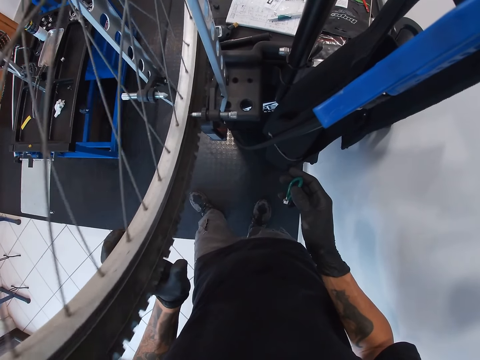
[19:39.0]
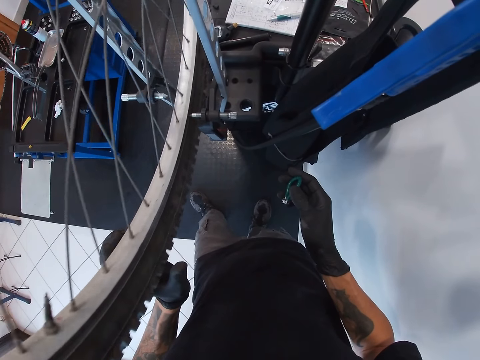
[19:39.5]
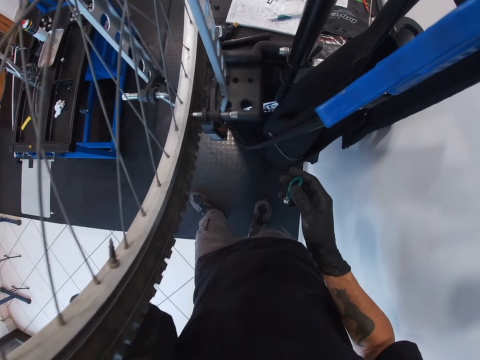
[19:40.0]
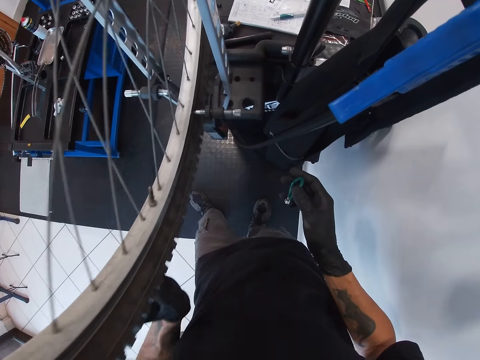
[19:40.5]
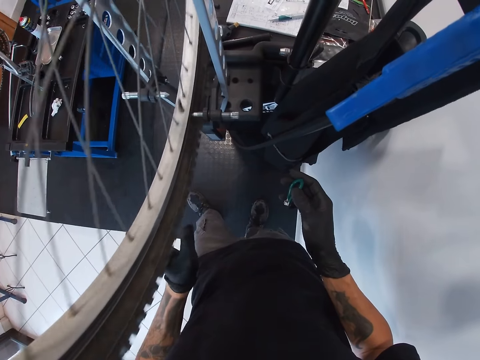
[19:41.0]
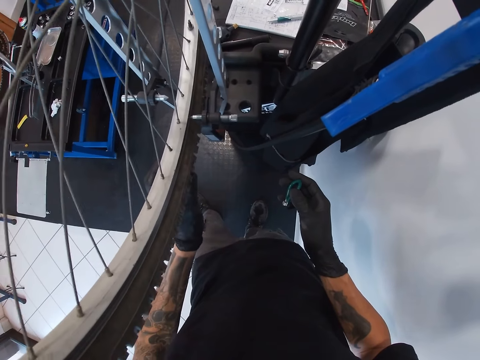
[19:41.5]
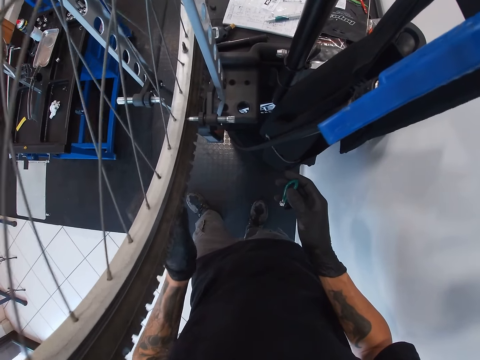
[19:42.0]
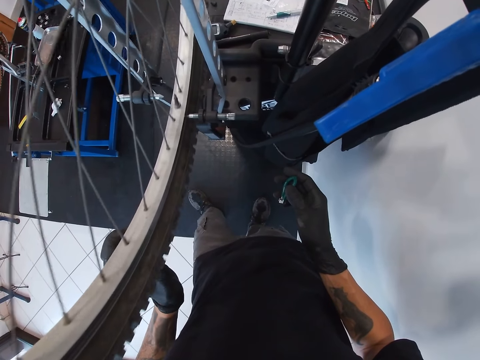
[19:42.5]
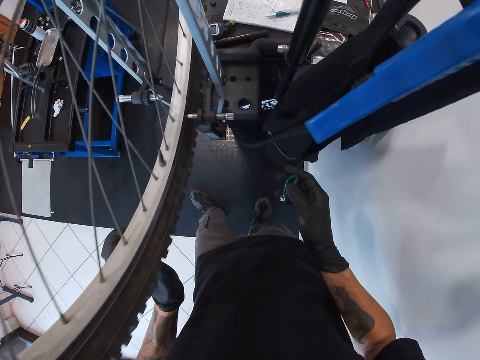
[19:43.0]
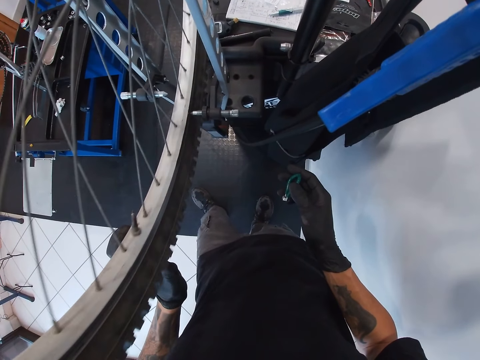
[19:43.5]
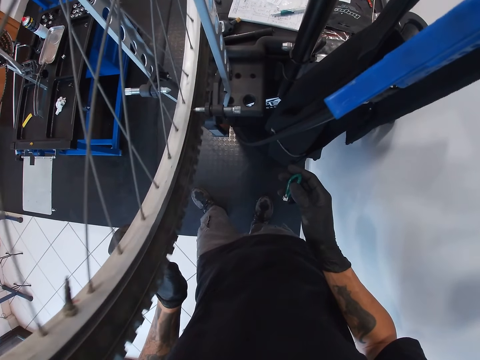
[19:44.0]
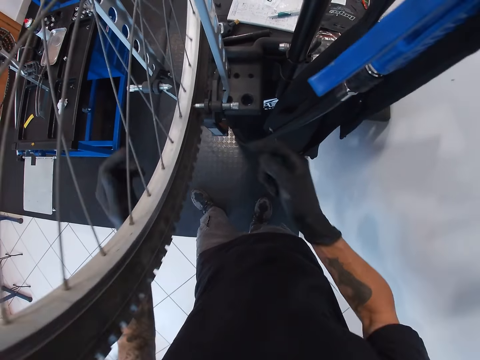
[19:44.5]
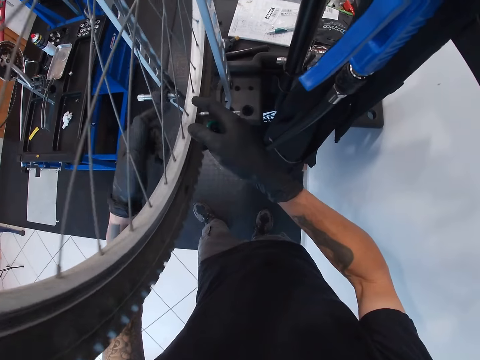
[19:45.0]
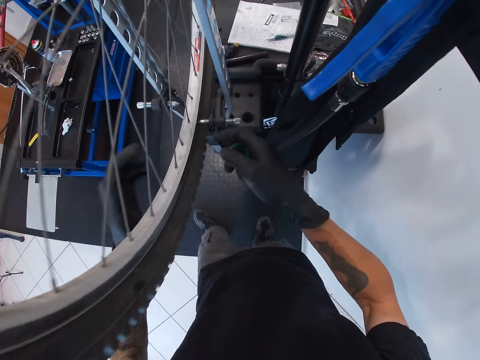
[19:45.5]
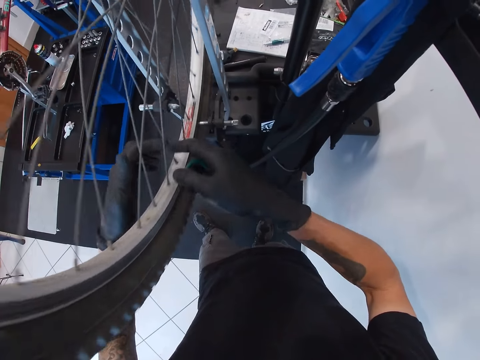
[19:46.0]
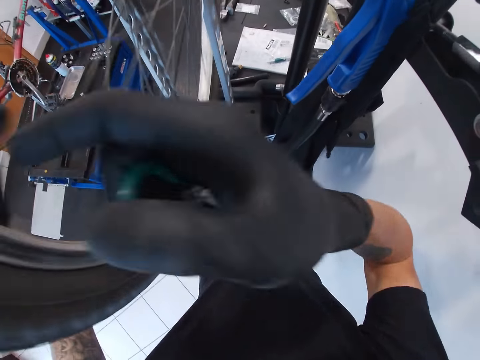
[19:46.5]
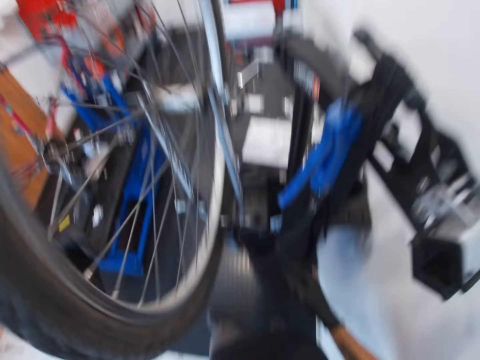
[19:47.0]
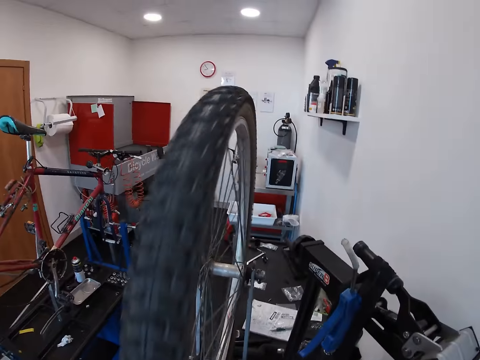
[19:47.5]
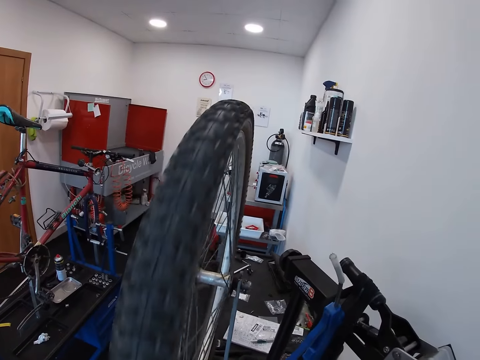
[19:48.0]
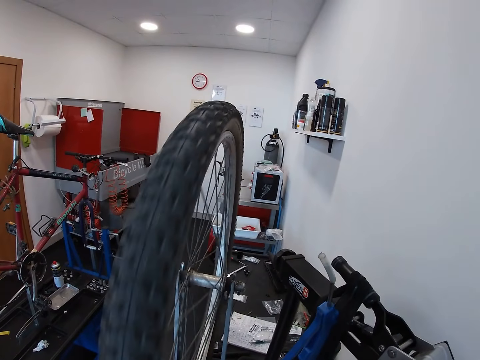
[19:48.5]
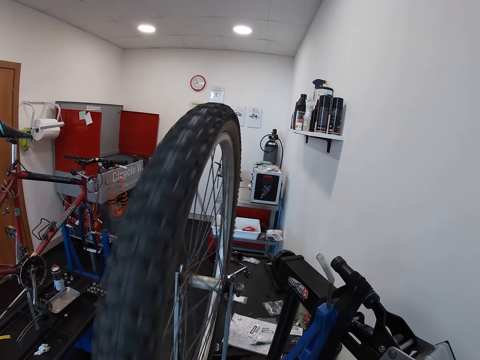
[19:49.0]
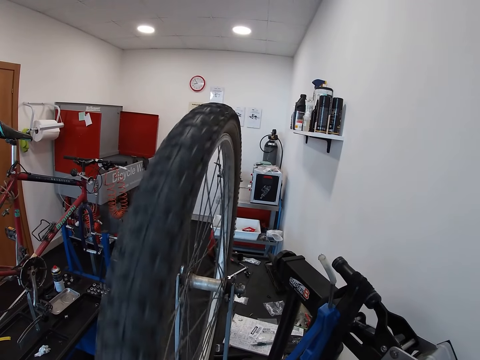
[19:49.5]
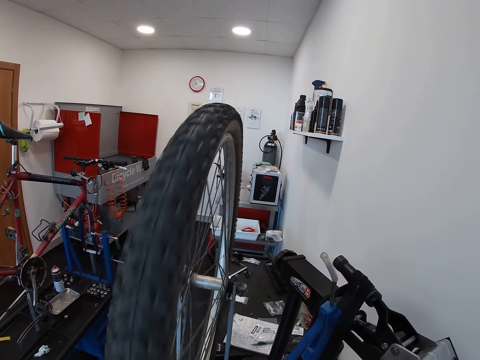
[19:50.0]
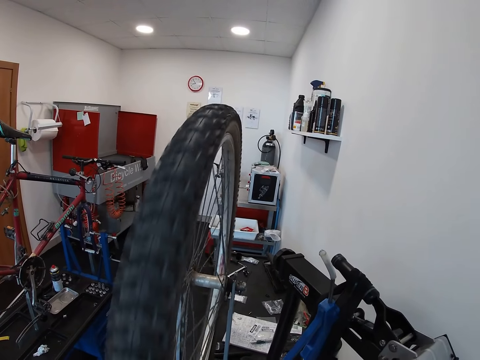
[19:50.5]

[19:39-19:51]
The camera wearer moves both hands. He rolls the bicycle with the spoke nipples in his hands. He touches the spoke hub of the bicycle. He swings the tire of the bicycle. He looks at the bicycle.

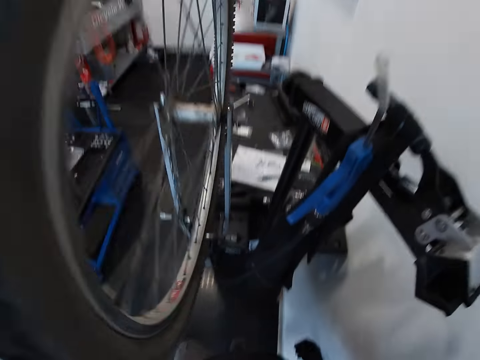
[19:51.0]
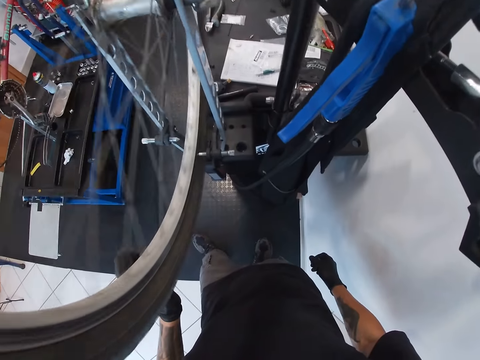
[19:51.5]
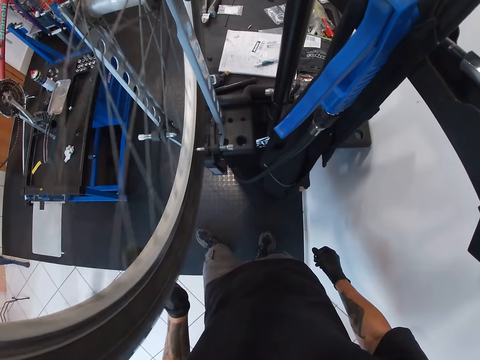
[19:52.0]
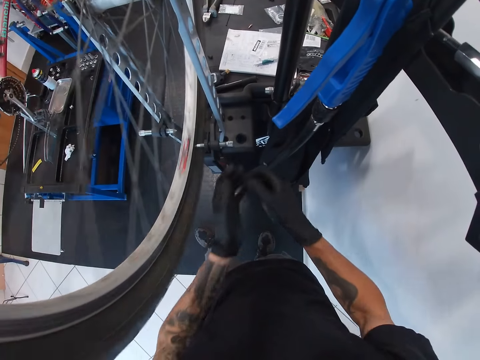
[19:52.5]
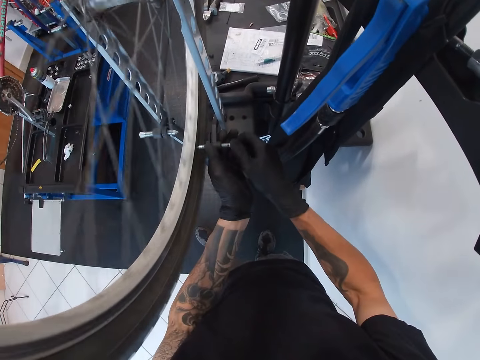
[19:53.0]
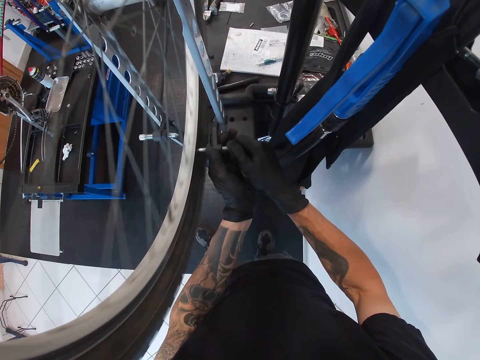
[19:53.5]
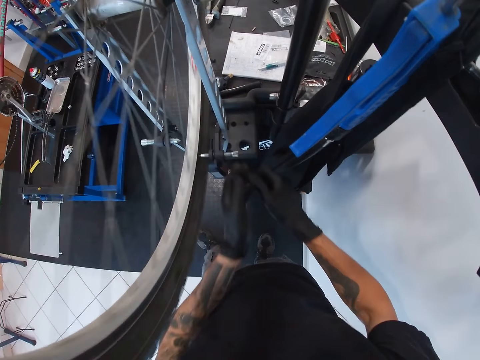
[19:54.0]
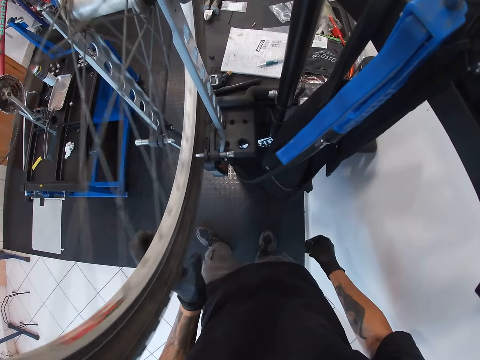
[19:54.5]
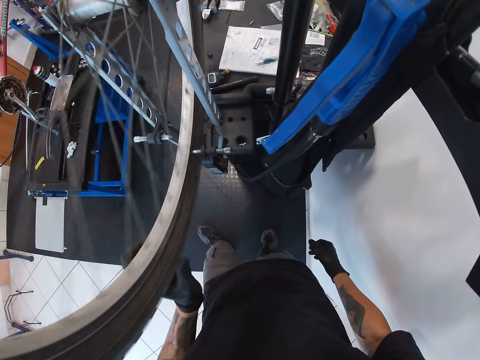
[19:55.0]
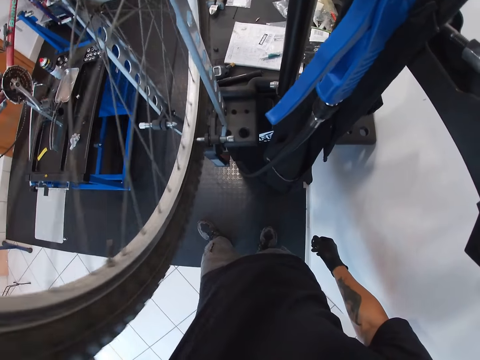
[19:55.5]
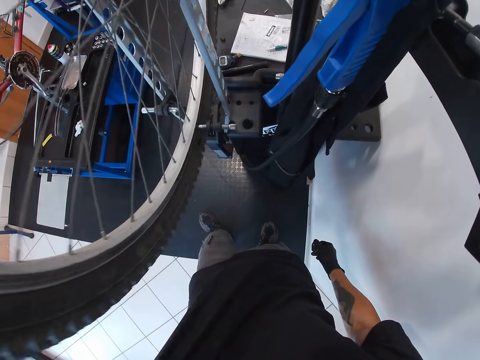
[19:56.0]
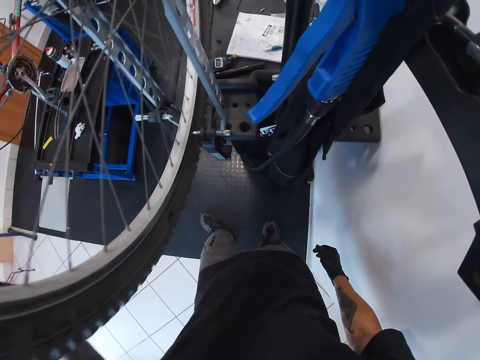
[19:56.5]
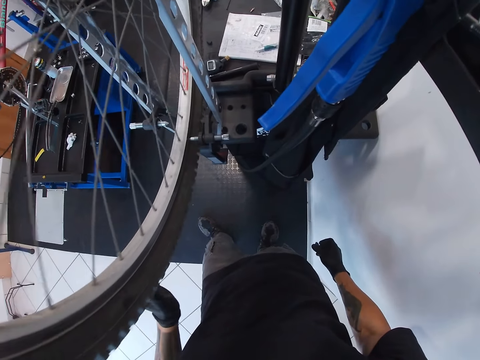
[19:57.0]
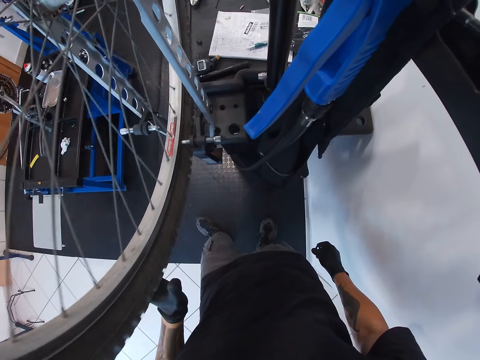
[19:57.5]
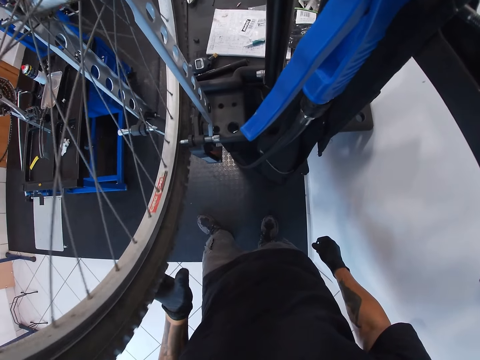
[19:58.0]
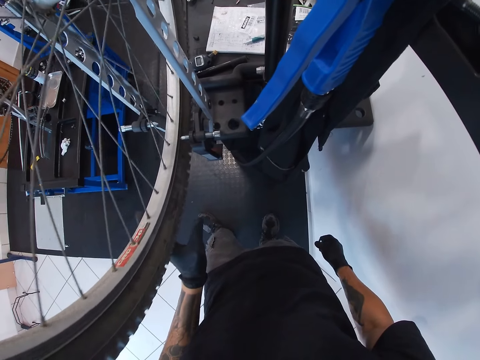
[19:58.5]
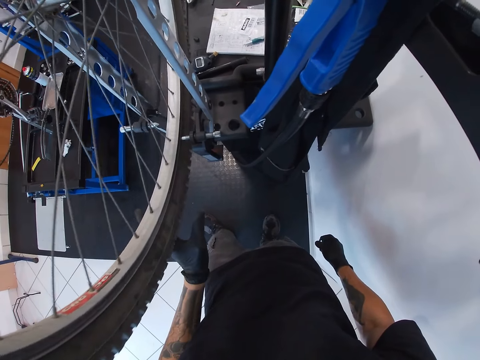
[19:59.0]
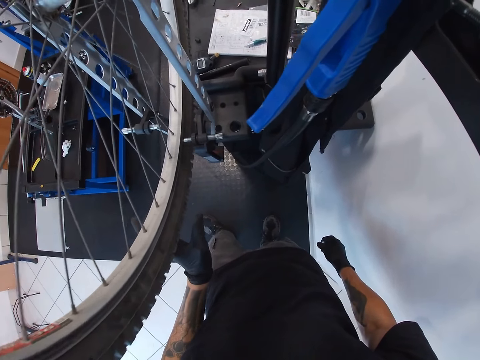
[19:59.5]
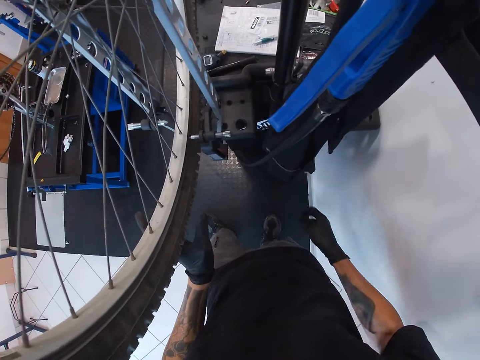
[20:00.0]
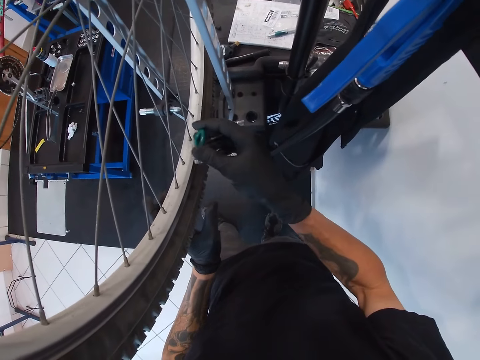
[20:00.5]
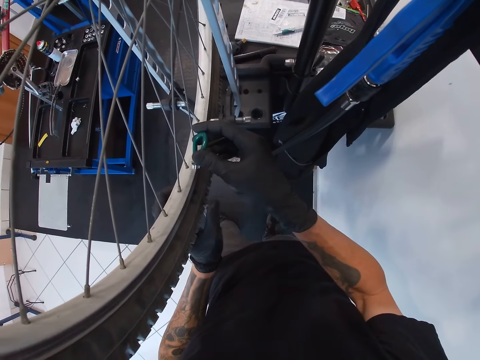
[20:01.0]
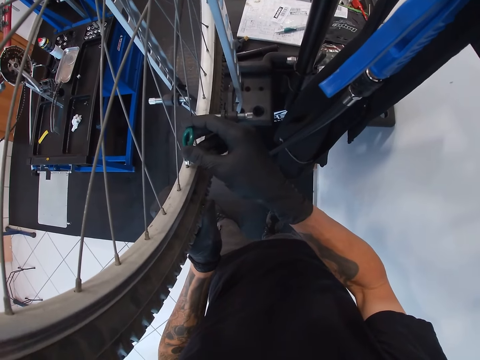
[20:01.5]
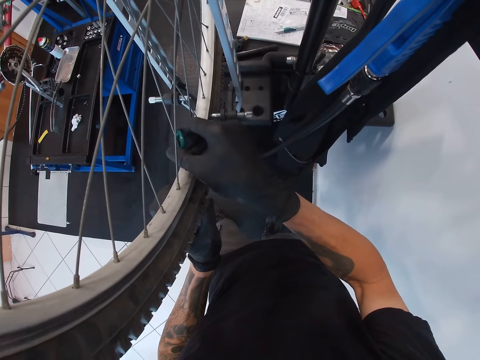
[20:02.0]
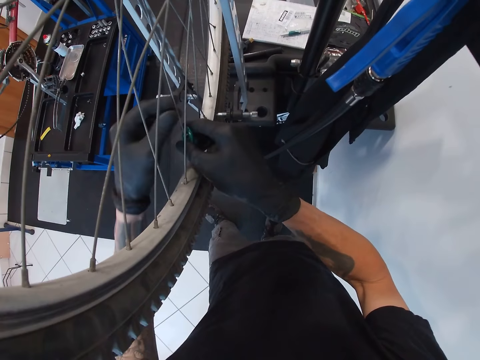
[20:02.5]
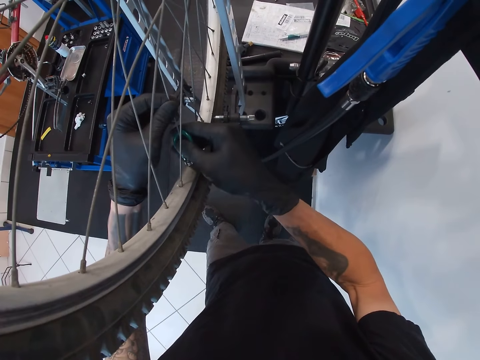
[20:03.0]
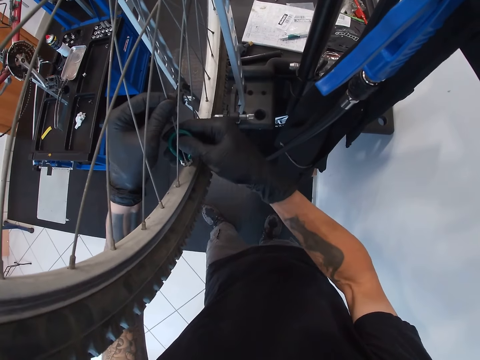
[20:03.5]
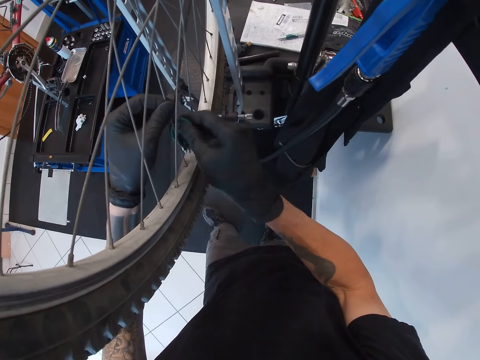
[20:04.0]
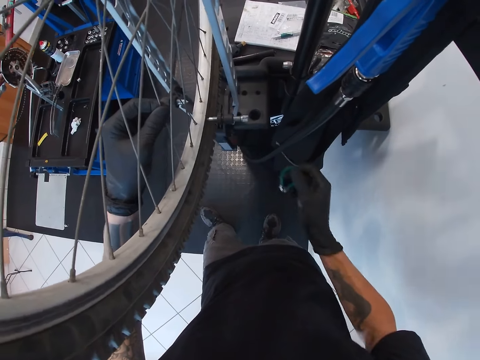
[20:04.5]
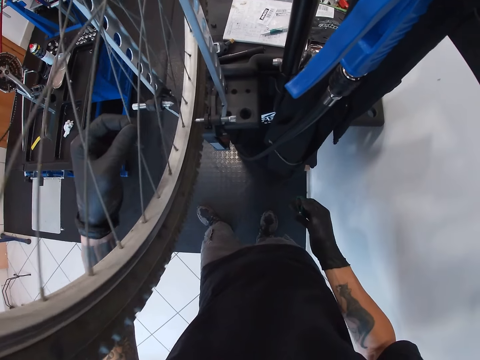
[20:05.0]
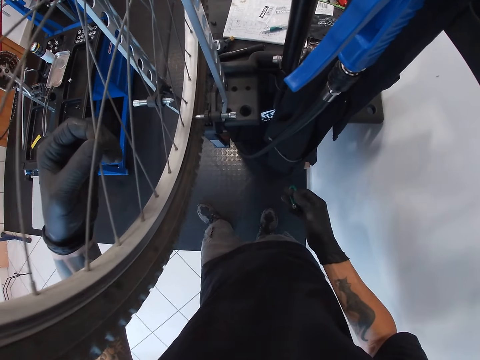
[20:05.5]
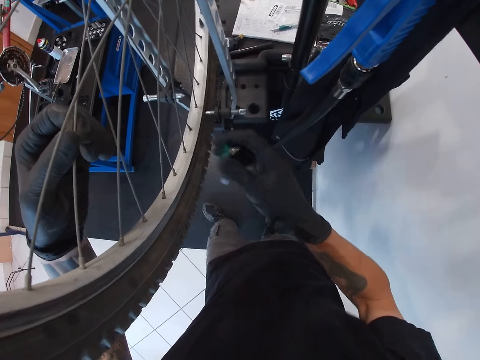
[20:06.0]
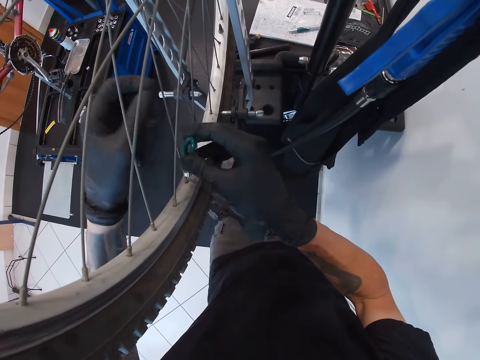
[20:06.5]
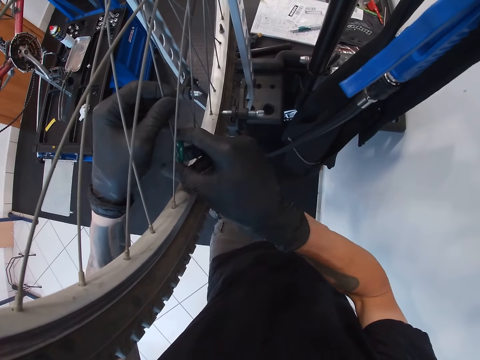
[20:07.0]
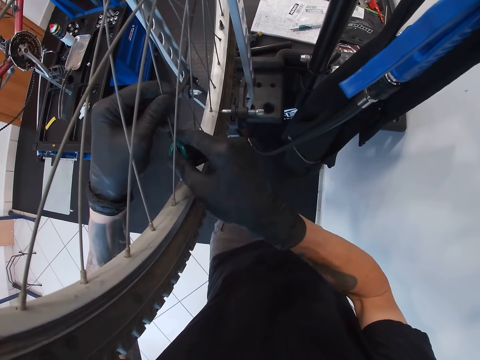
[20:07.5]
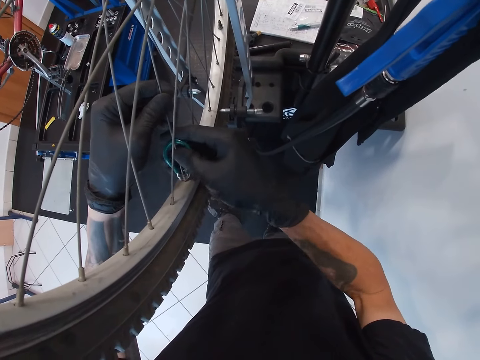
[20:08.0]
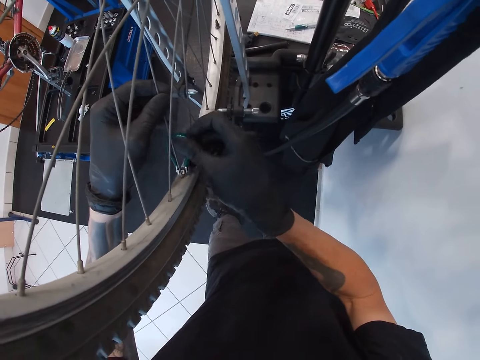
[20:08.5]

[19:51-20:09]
The camera wearer adjusts the derailleur pulley with his hands. He moves both hands and touches the bicycle. He rolls the tyre of the bicycle with his left hand. He lifts the spoke wrench. He turns a spoke nipple with the wrench in his right hand. He inserts the spoke wrench on the spoke hub. He holds a spoke nipple with his left hand. He removes the spoke wrench from the spoke hub. He swings the tire of the bicycle. He turns a spoke nipple with the wrench in his right hand. He holds a spoke nipple with his left hand. He inserts the spoke wrench on the spoke hub.
